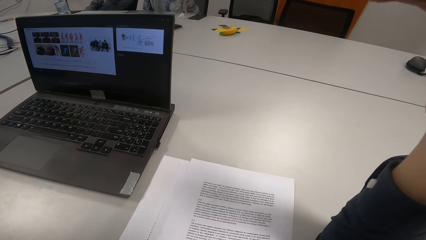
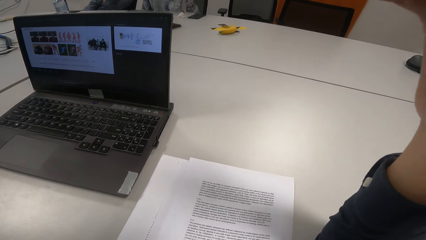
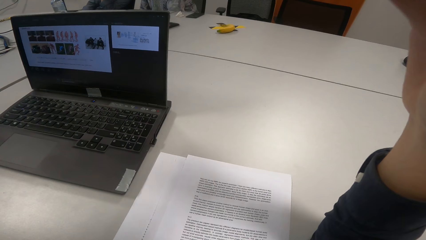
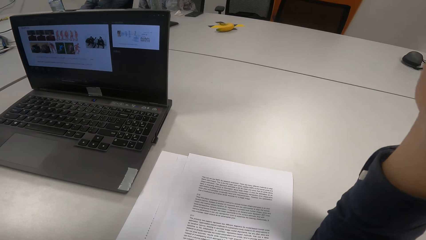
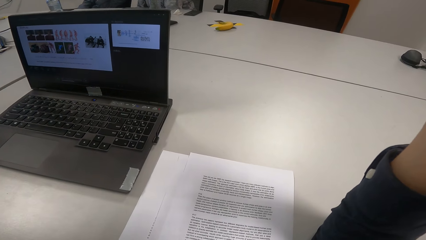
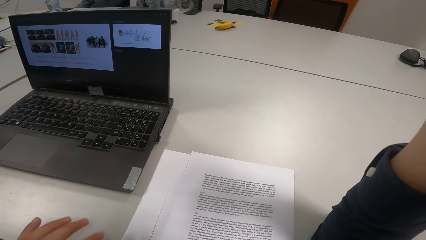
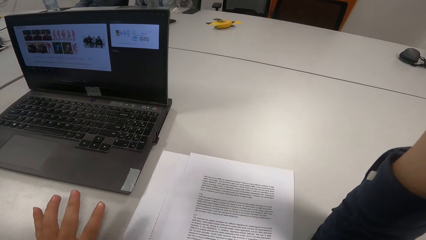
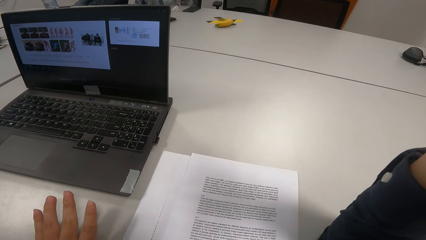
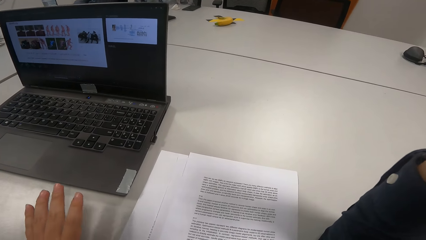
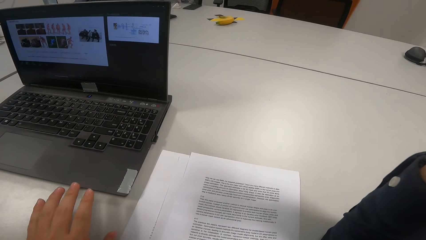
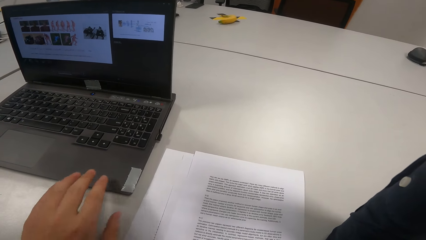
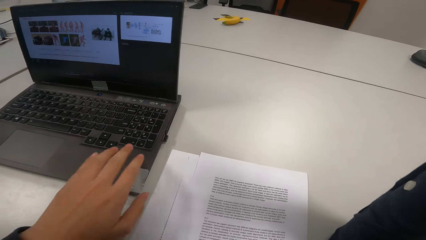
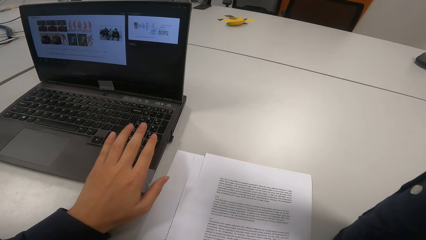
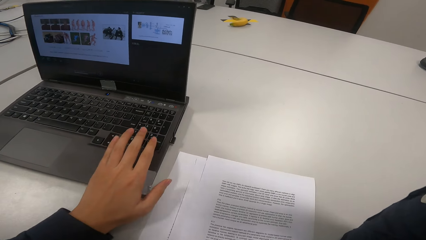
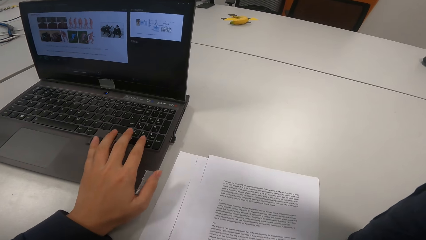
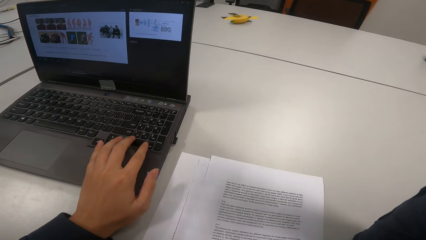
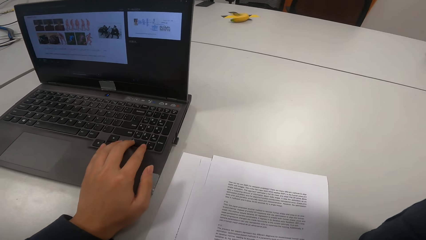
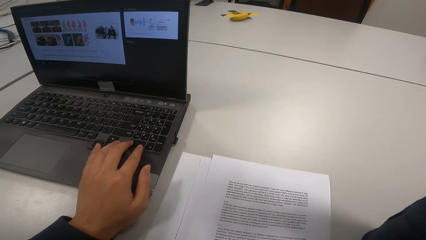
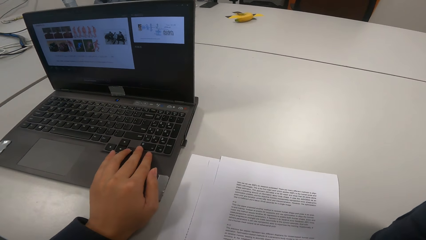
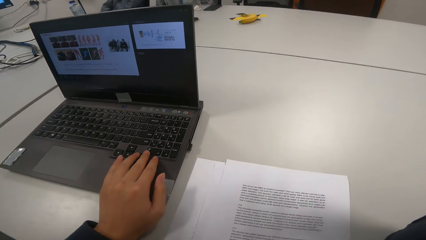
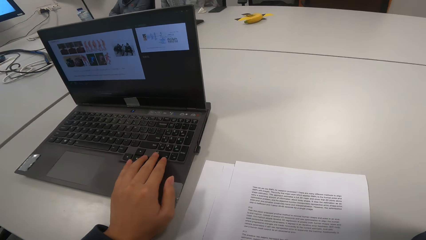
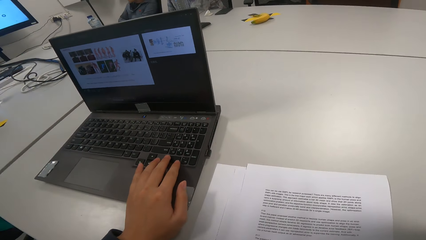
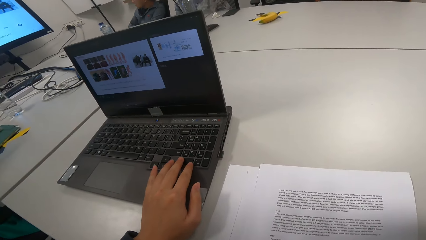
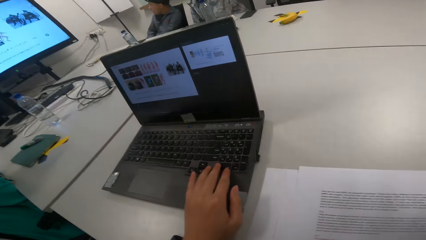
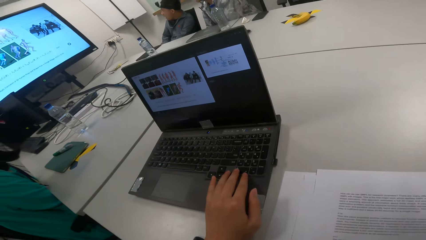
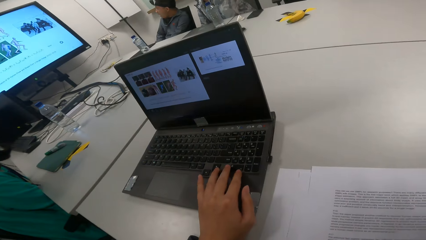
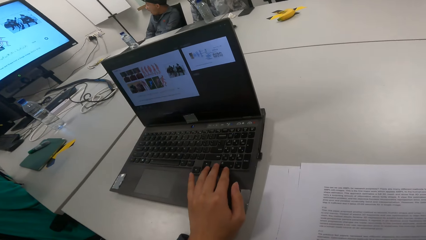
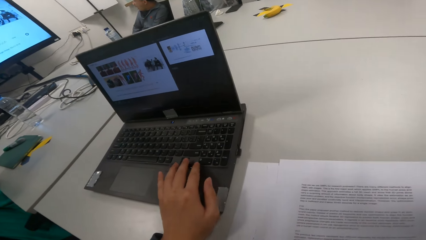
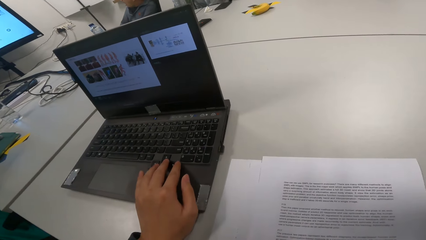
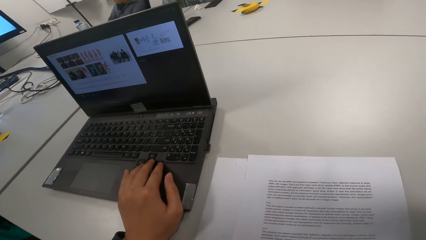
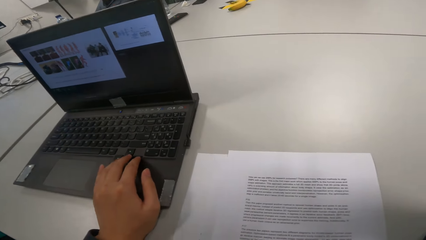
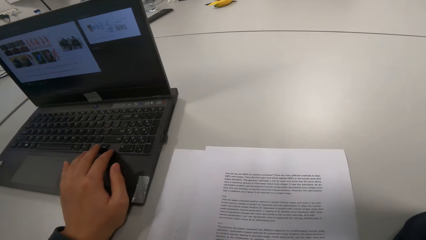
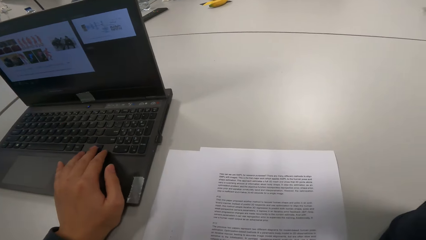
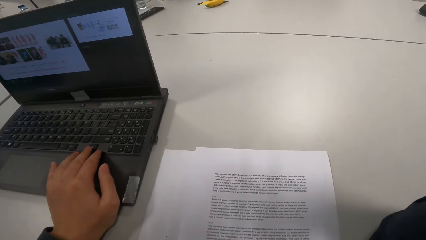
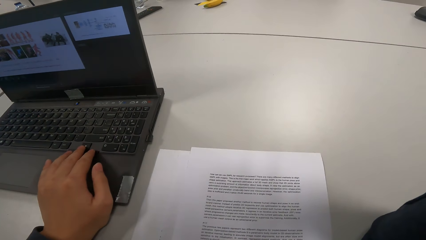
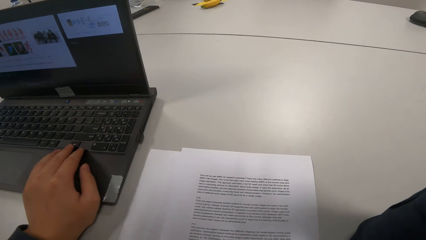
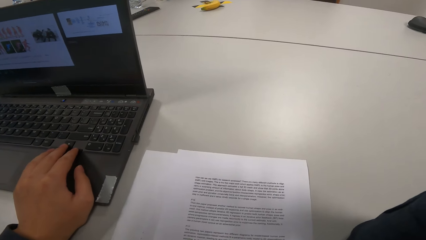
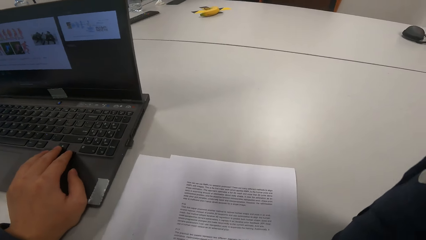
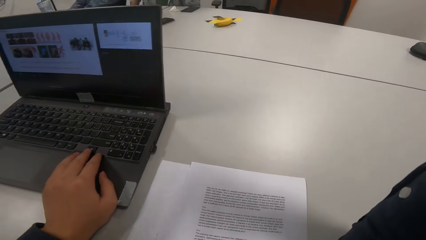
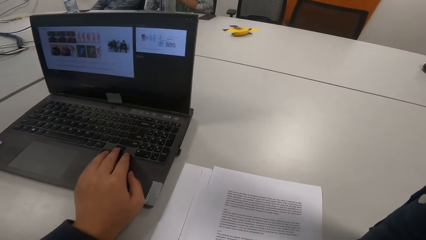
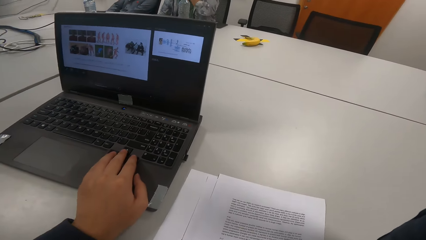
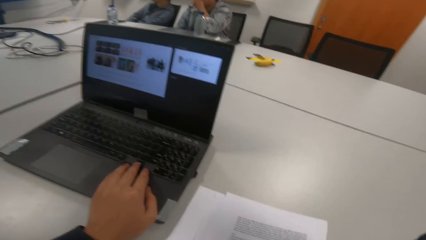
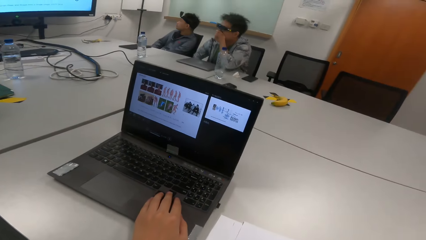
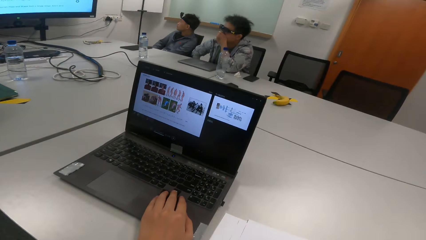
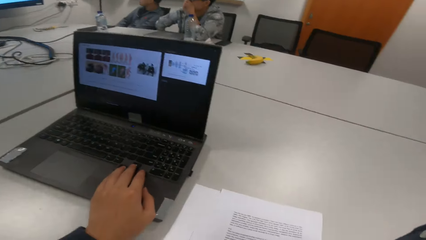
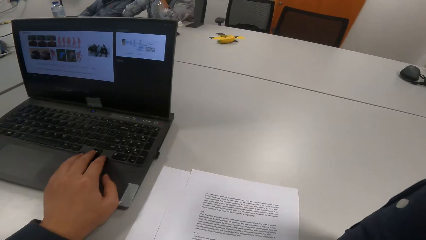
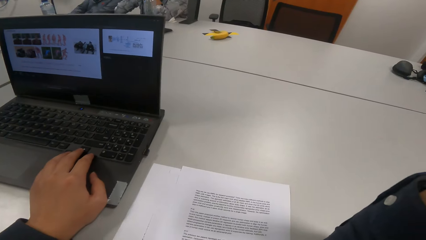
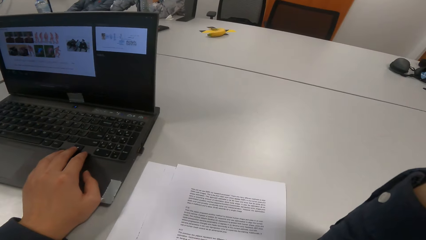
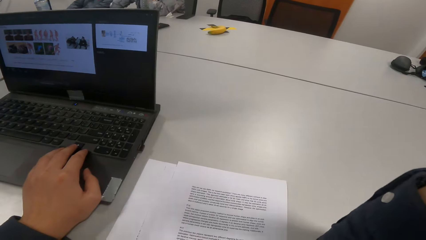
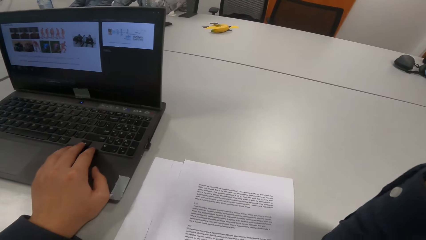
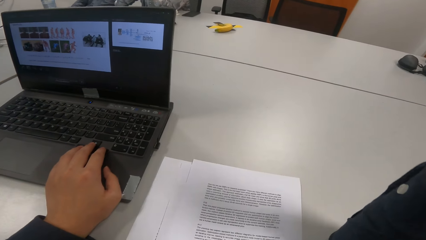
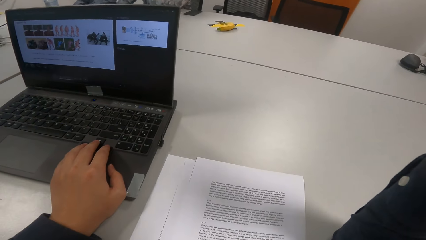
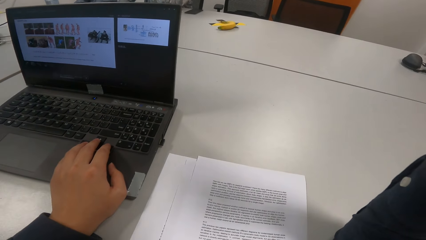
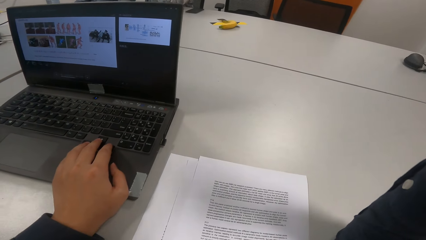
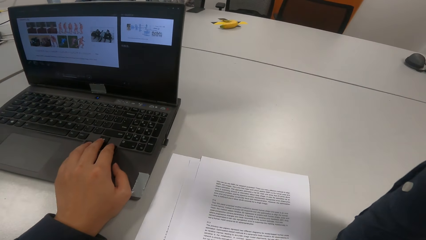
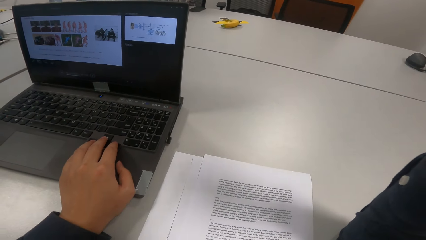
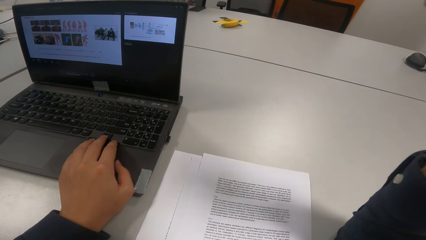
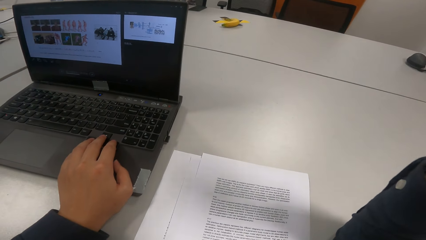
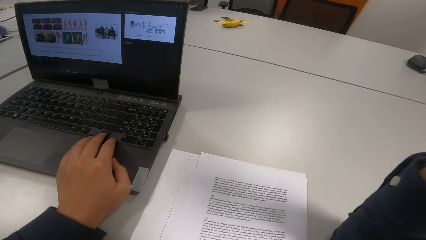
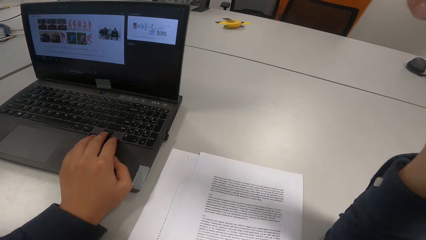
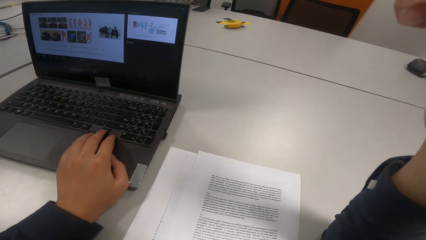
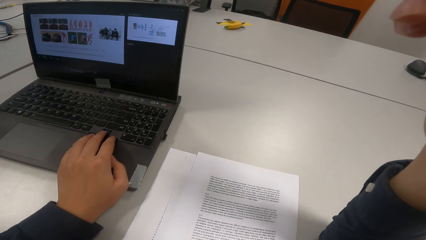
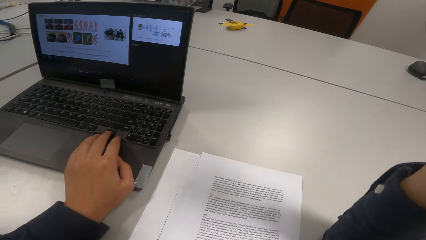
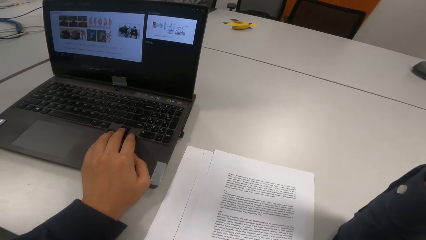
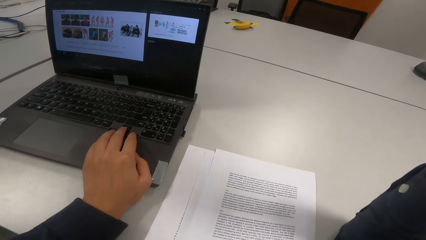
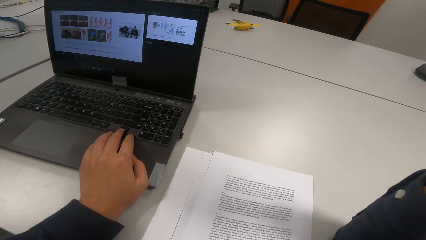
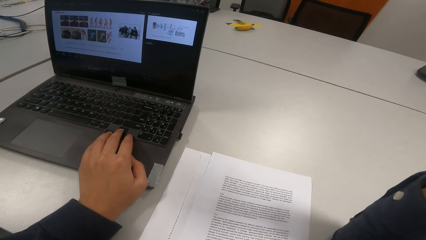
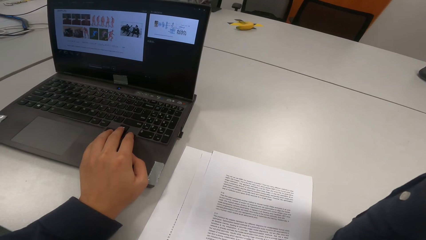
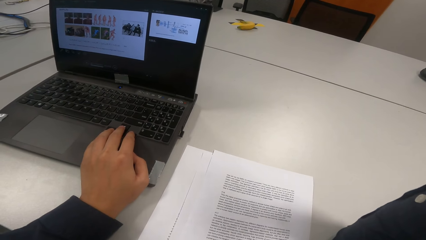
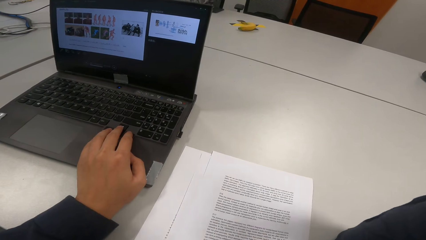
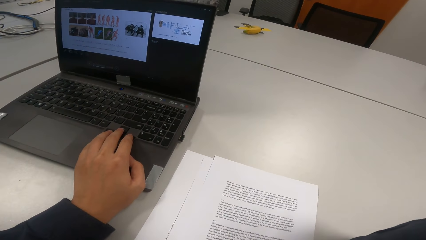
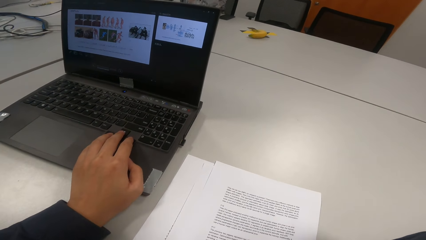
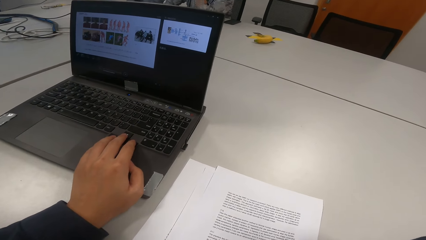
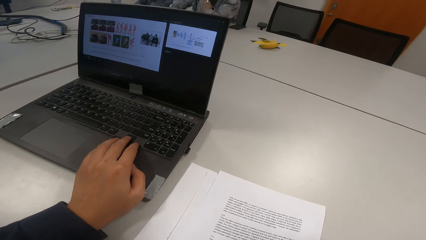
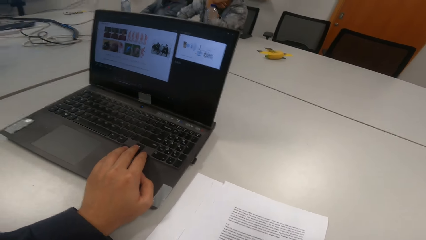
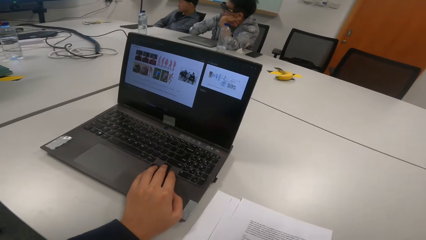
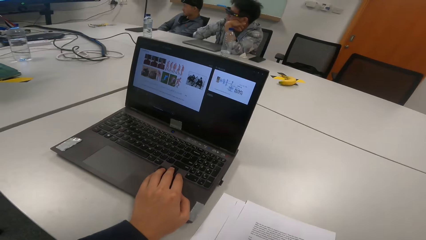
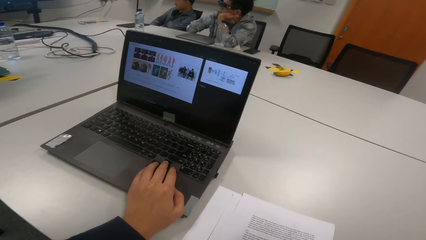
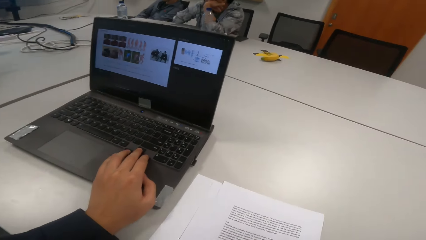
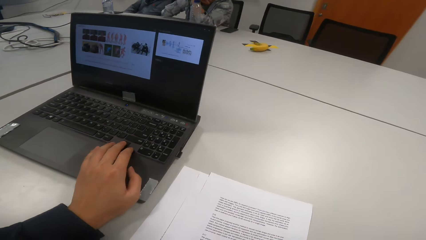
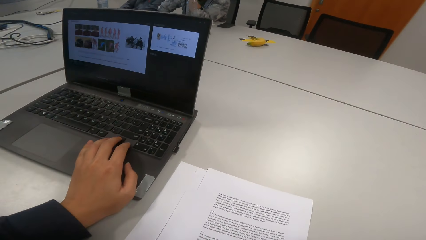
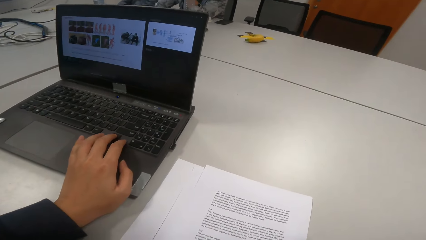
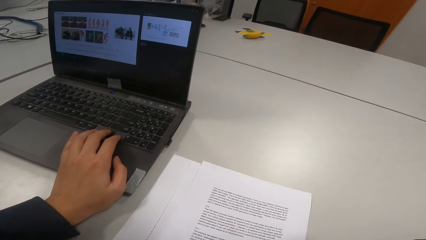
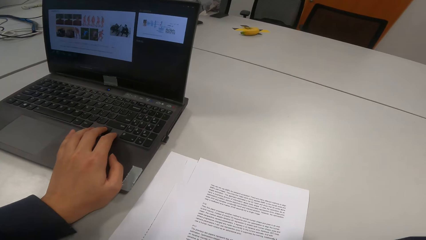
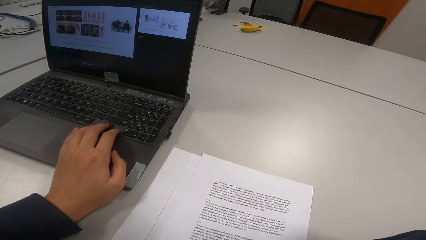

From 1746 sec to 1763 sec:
The camera wearer presses the laptop and places a hand on the laptop.
